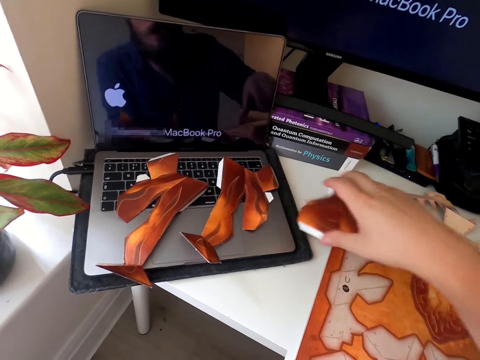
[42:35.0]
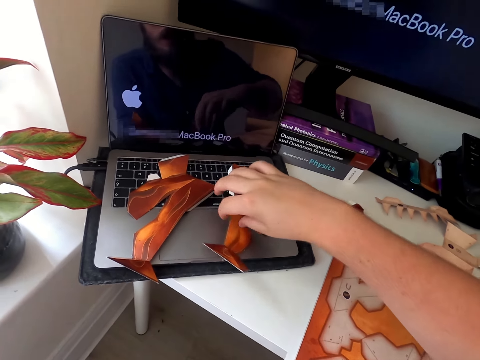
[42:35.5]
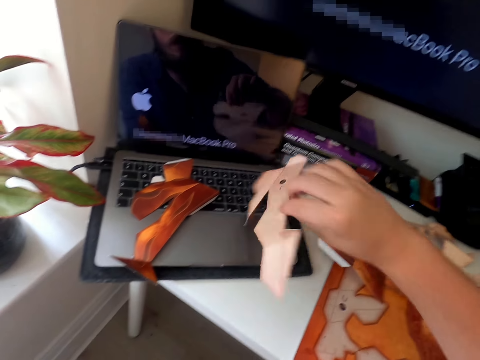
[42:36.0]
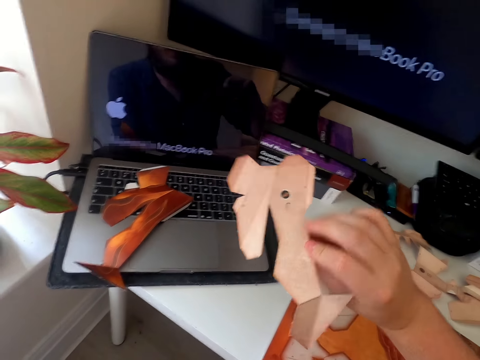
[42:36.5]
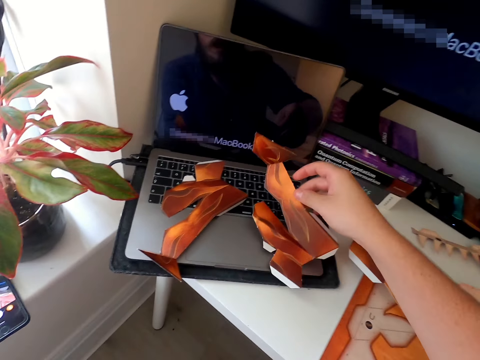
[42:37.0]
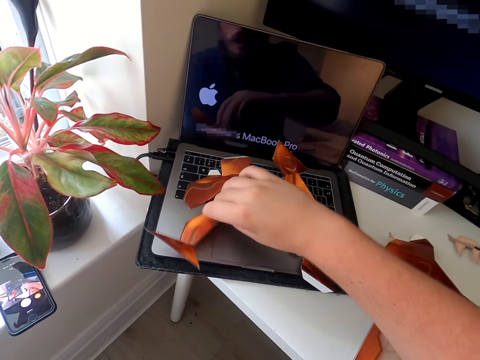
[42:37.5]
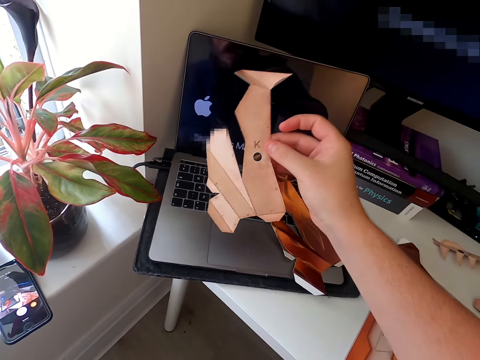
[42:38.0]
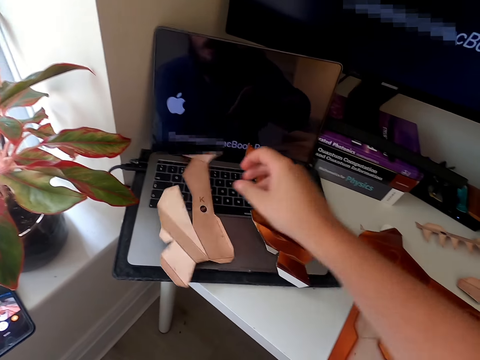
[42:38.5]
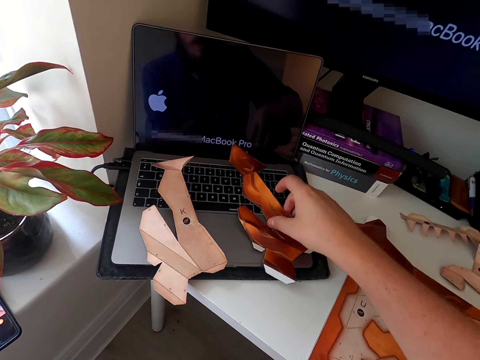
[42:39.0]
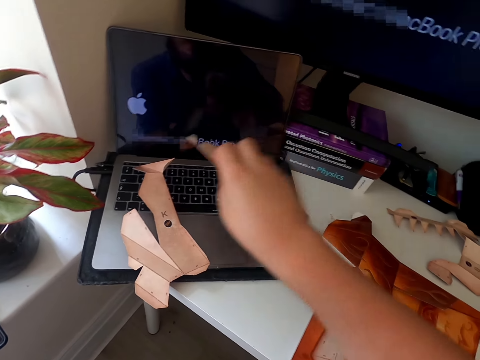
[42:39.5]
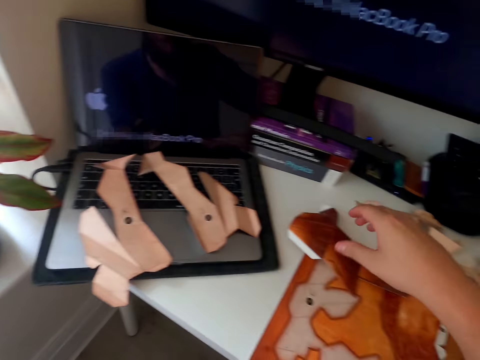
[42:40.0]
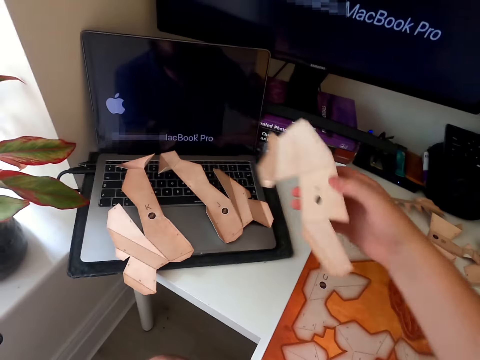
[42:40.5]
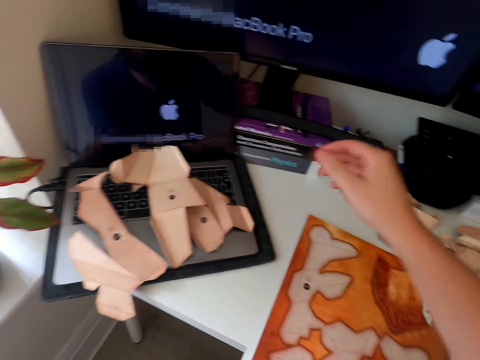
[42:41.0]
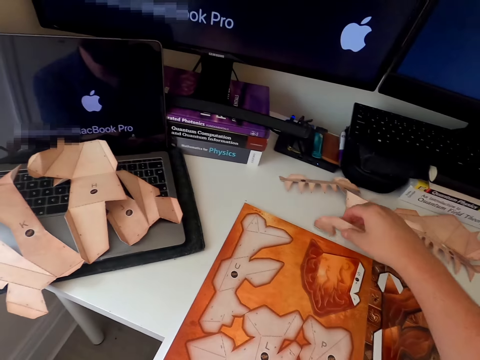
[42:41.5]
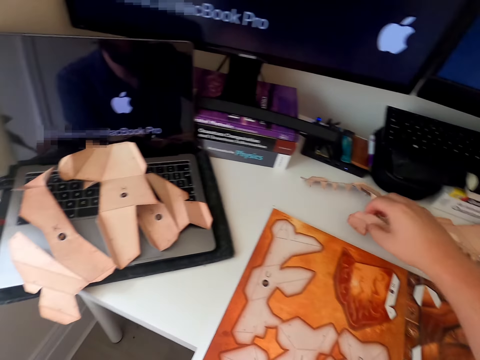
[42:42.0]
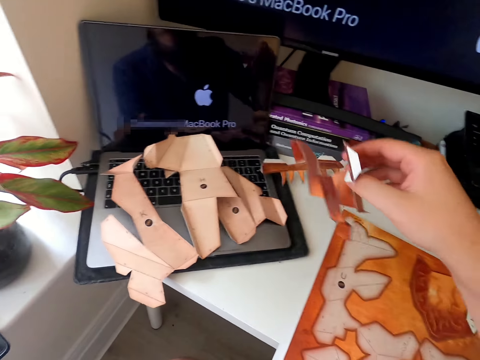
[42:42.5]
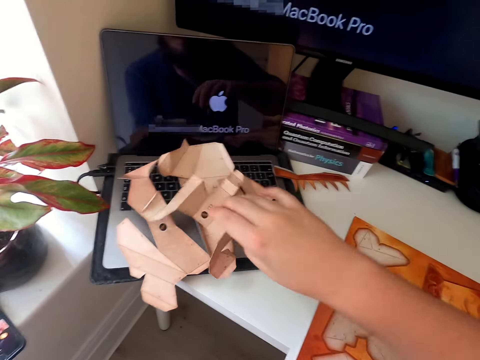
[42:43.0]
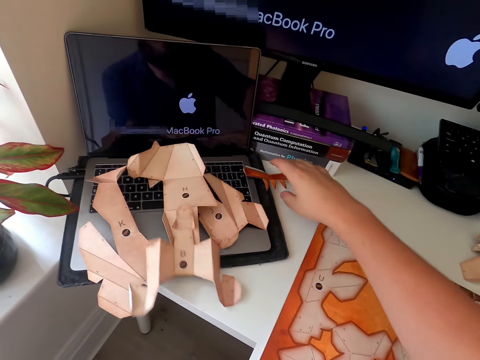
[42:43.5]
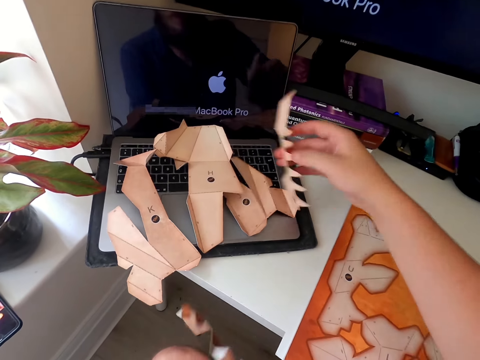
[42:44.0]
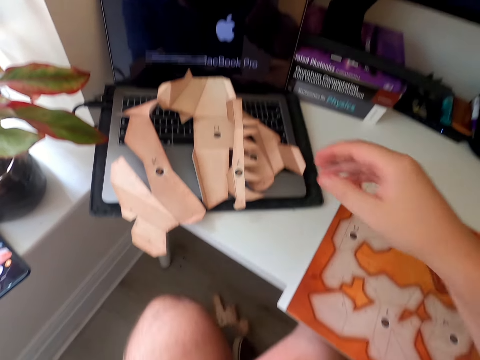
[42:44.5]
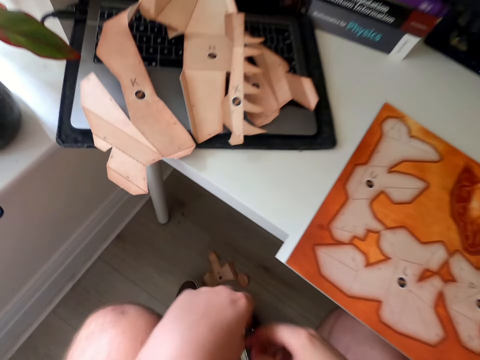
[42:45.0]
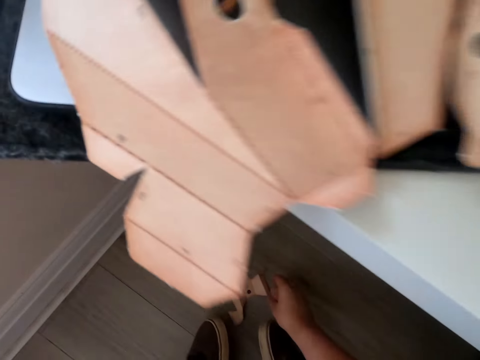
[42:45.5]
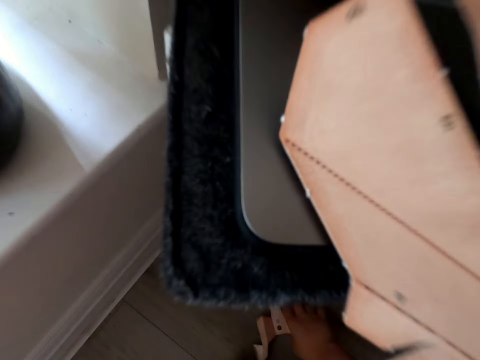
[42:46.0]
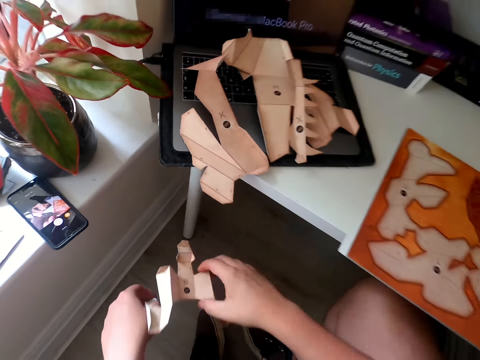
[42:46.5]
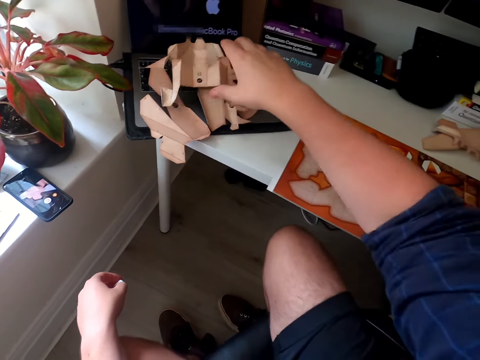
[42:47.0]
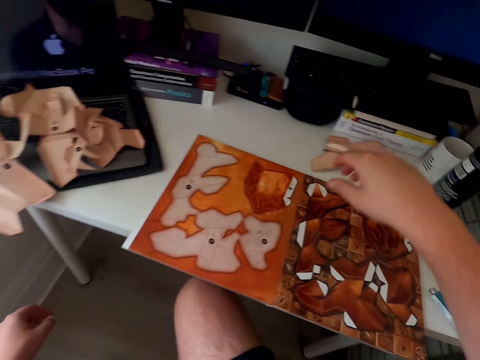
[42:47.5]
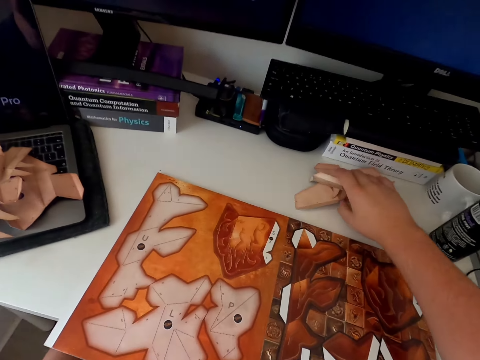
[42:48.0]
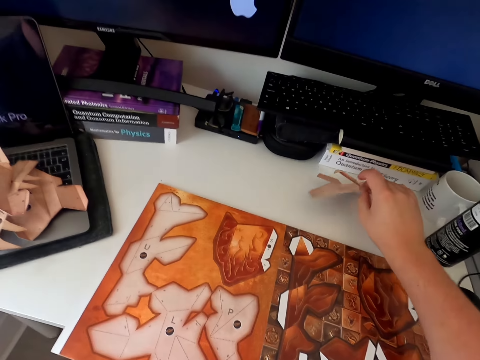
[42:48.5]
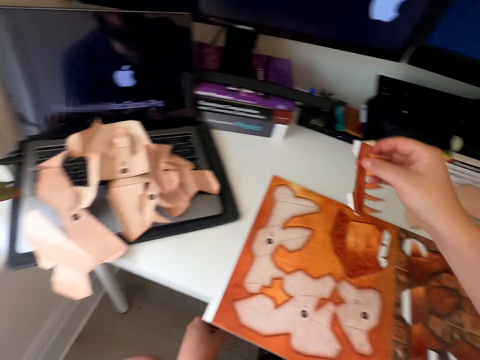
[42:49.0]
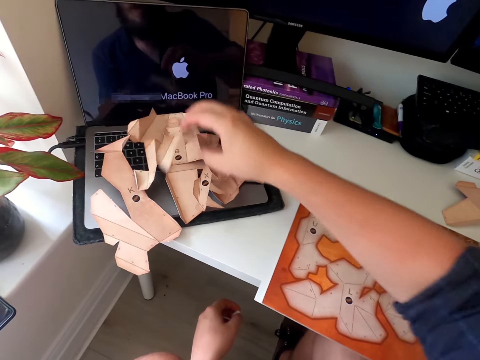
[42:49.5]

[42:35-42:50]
The camera wearer puts a paper craft down. They pick up the paper craft, put the paper craft down, pick up the paper craft, turn the paper craft, and put the paper craft down. They put the paper craft down again. They pick up the paper craft, put the paper craft down, pick up the paper craft, and put the paper craft down. They pick up the paper craft. They pick up the paper craft again. They put the paper craft down. They pick a paper from the floor. They put the paper on the laptop. They pick up the paper craft.

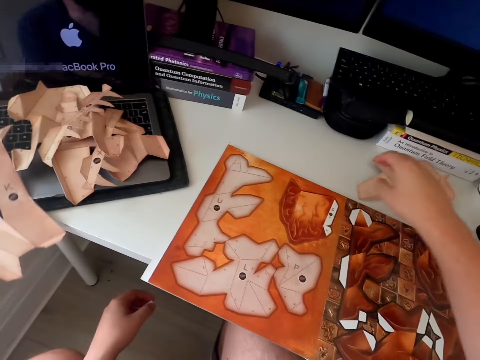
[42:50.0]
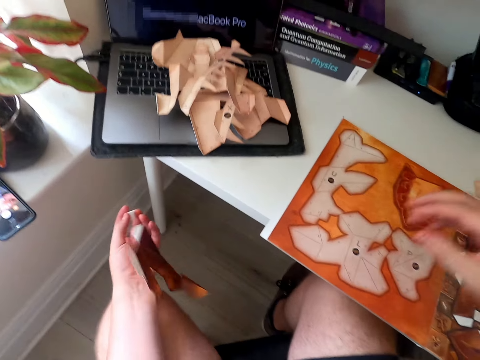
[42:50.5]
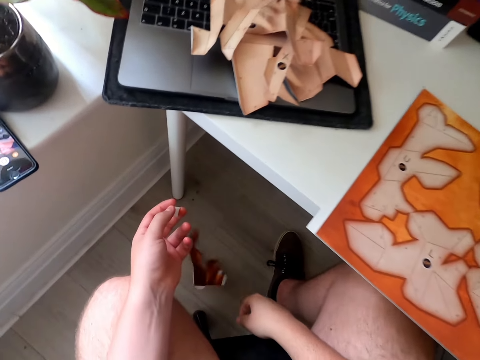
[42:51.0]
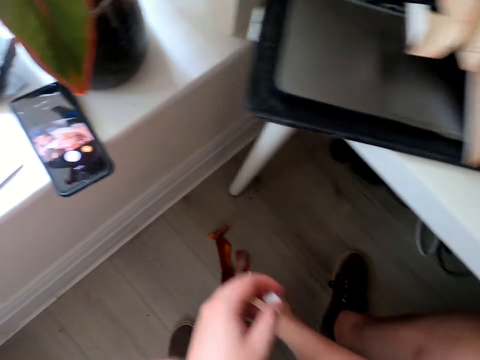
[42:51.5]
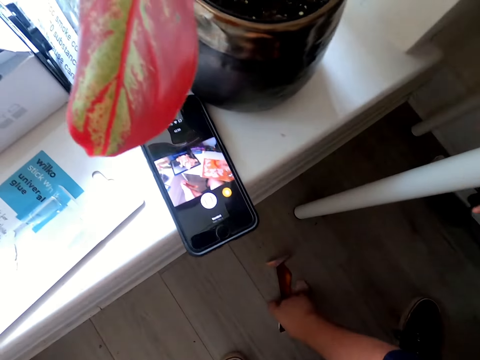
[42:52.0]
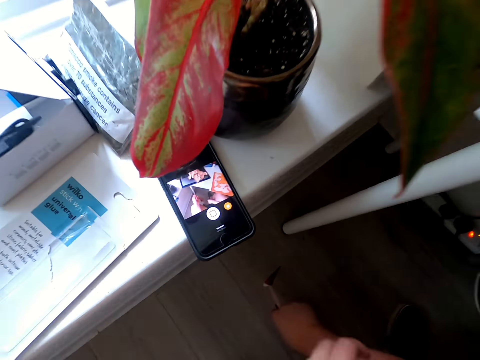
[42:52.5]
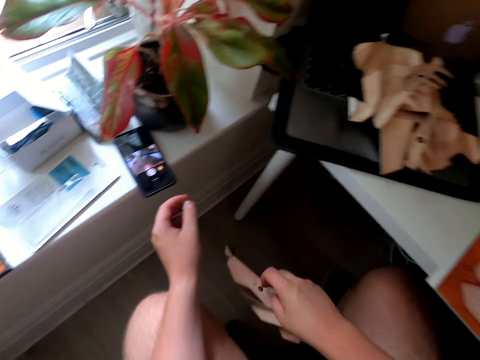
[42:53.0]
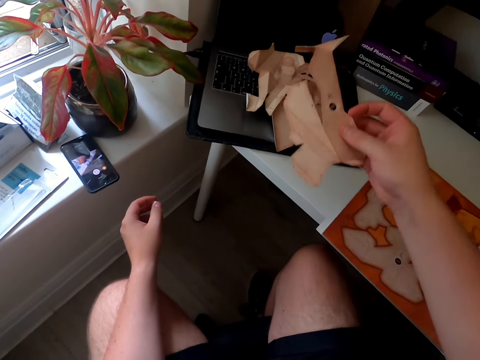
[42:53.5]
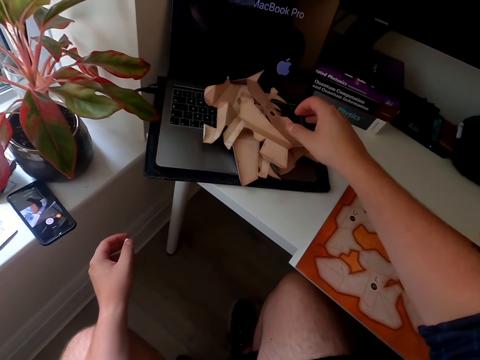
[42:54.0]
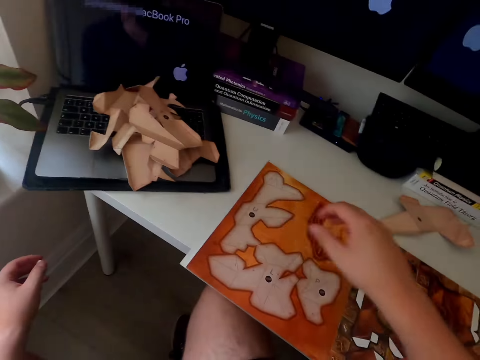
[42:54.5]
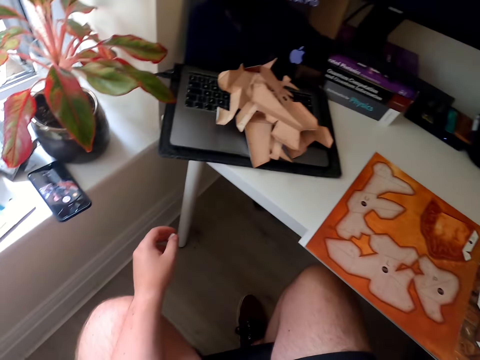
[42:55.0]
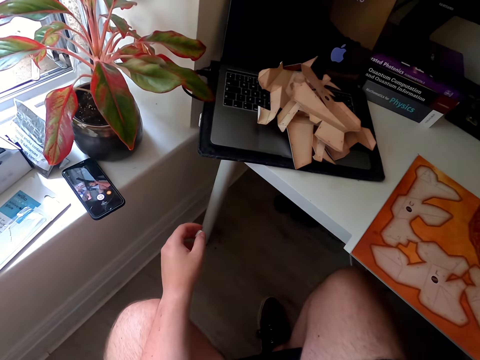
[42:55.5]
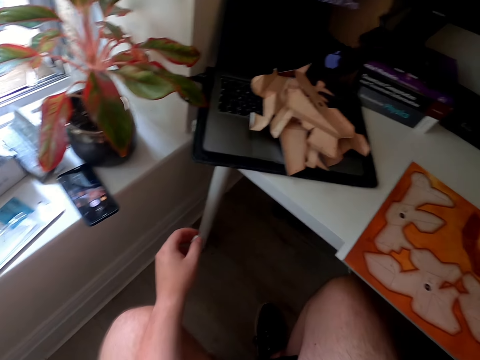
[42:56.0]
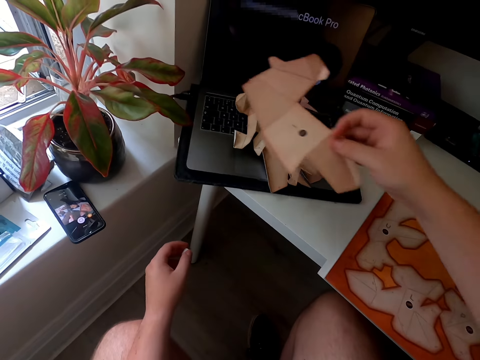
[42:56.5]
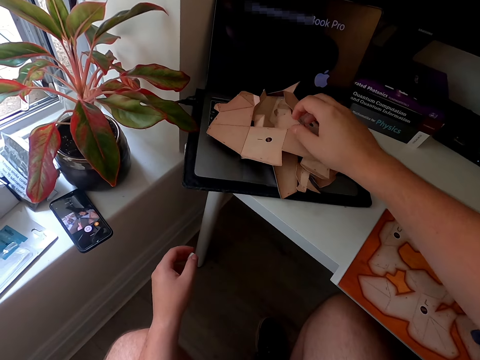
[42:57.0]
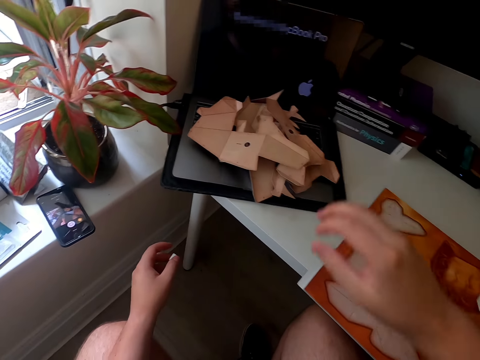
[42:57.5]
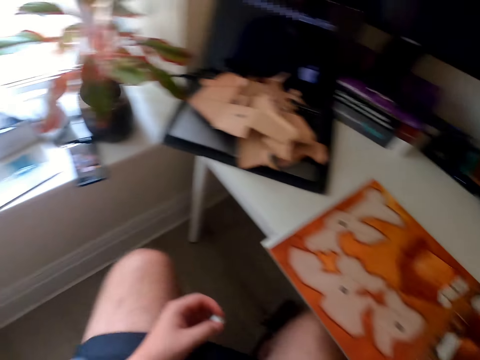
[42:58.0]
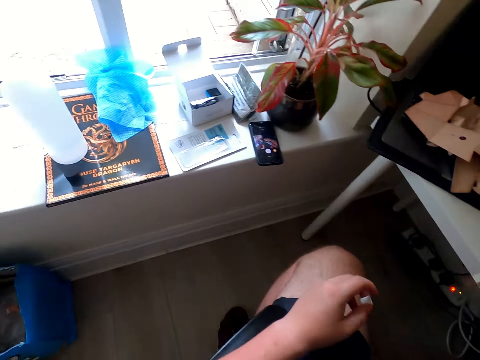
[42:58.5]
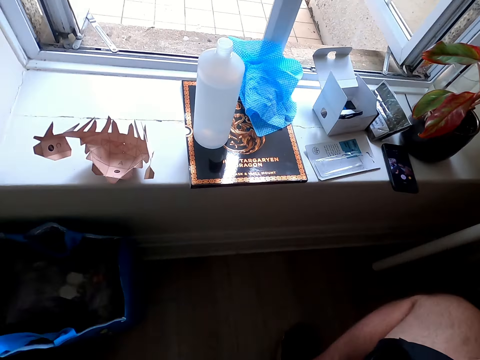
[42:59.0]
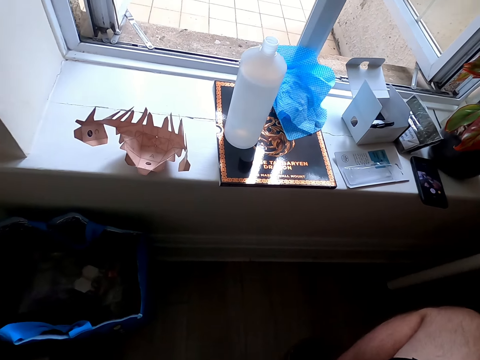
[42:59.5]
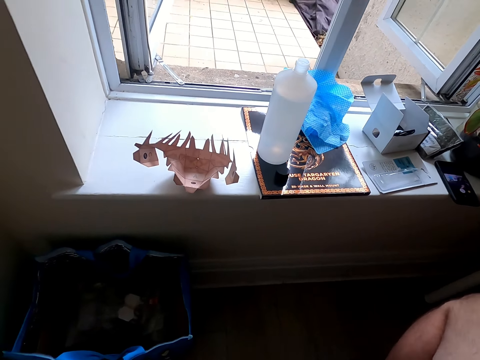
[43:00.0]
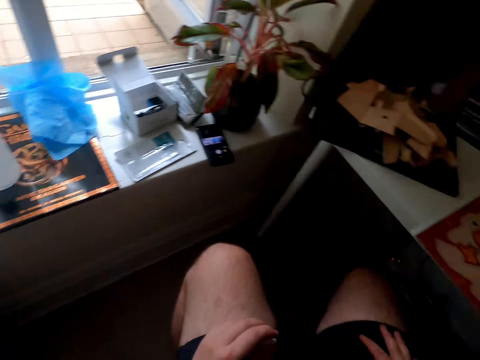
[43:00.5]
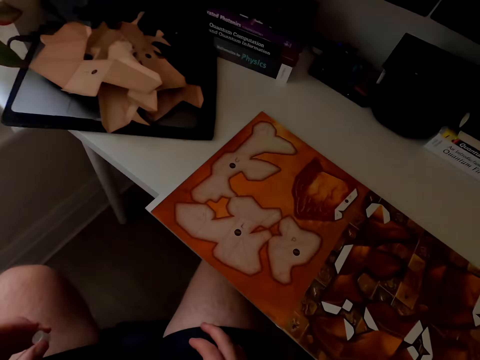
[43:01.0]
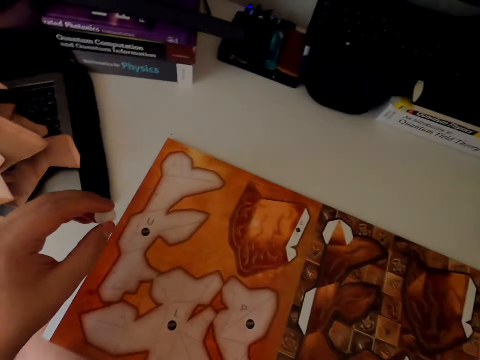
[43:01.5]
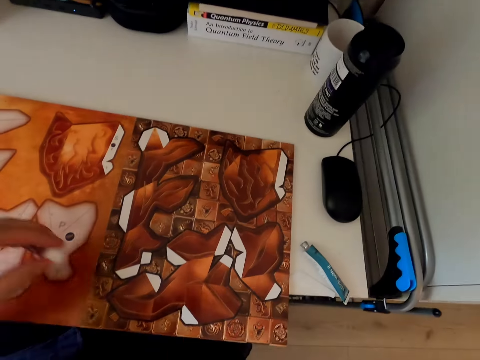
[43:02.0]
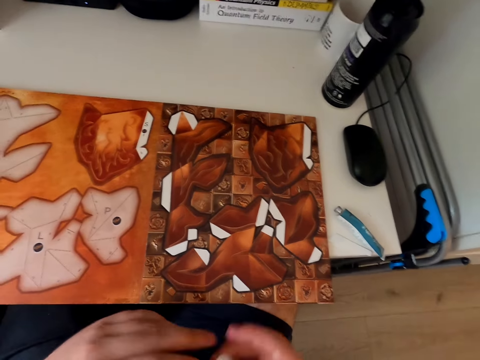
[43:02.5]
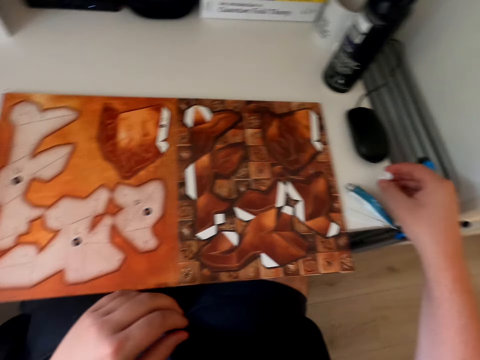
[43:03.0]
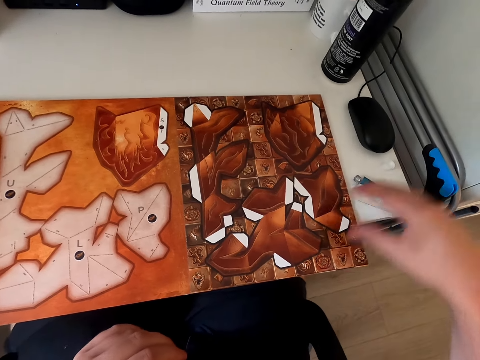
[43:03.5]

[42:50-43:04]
The camera wearer puts a paper craft down. They hold the paper craft. They pick a paper from the floor. They put the paper on the laptop. They put the paper craft down. They turn around. They talk. They turn around. They put a glue top down.
